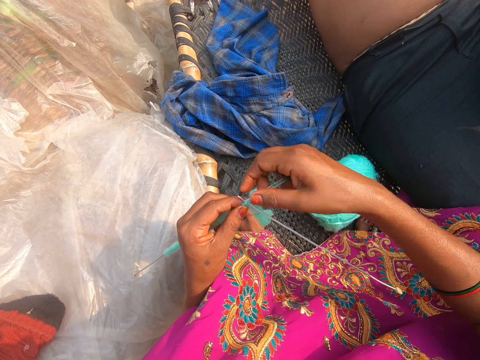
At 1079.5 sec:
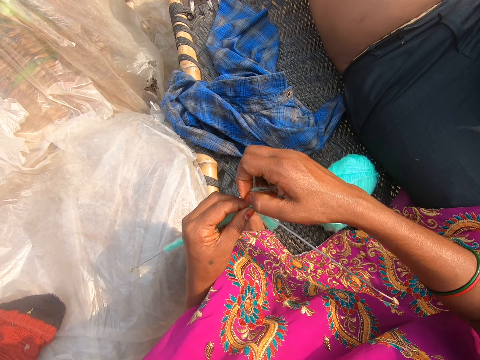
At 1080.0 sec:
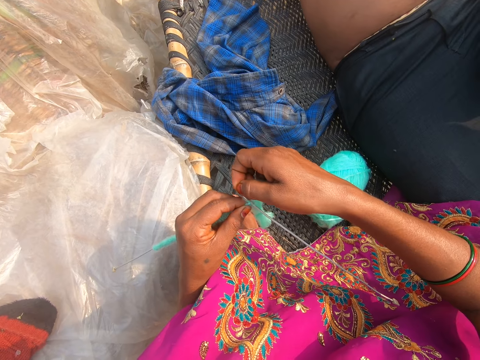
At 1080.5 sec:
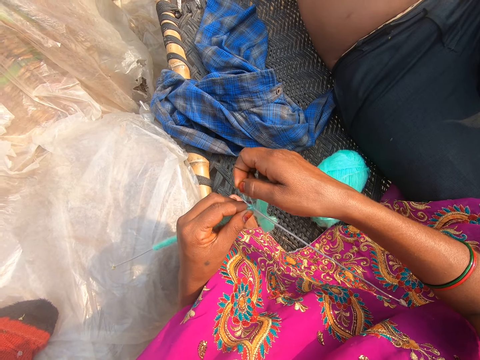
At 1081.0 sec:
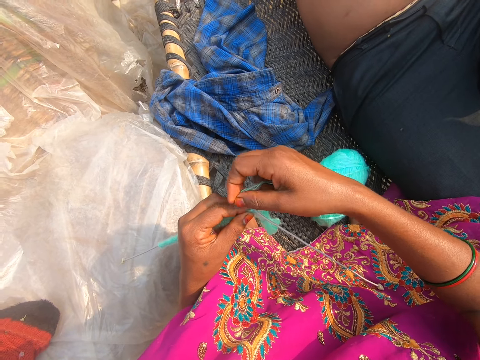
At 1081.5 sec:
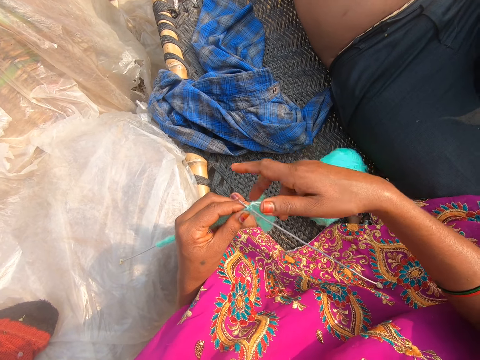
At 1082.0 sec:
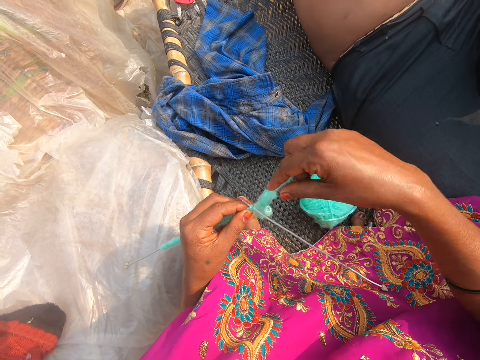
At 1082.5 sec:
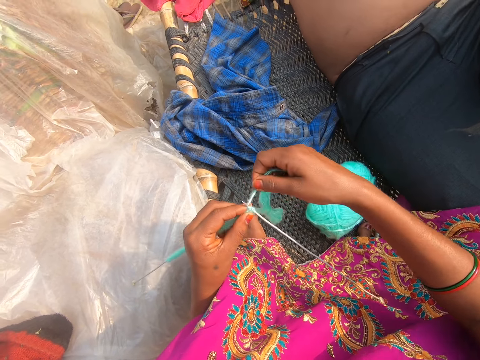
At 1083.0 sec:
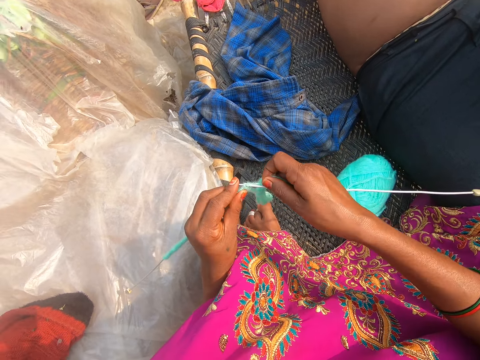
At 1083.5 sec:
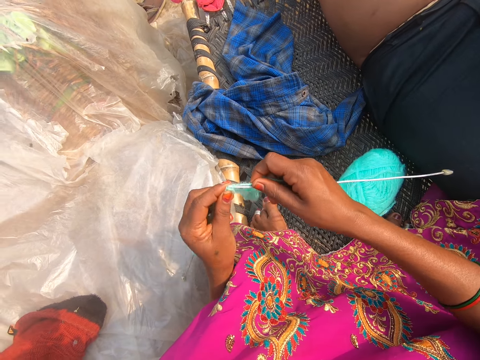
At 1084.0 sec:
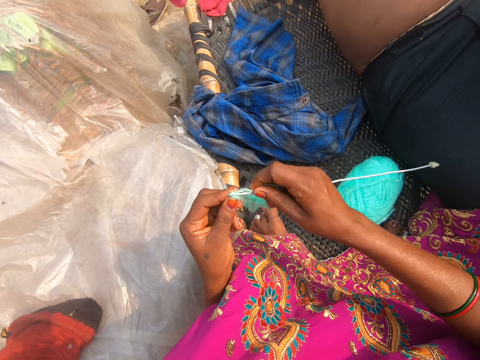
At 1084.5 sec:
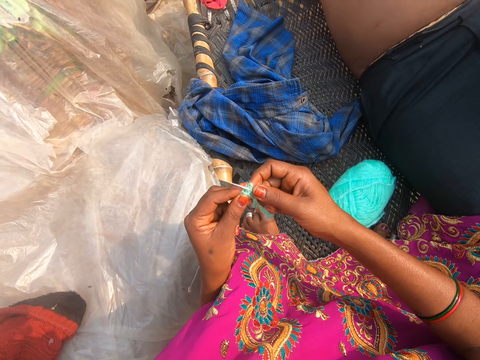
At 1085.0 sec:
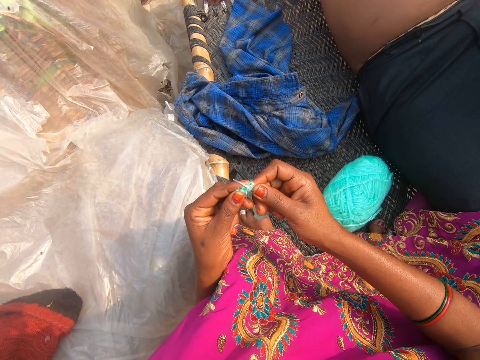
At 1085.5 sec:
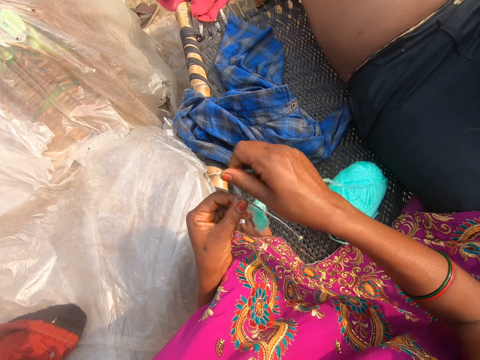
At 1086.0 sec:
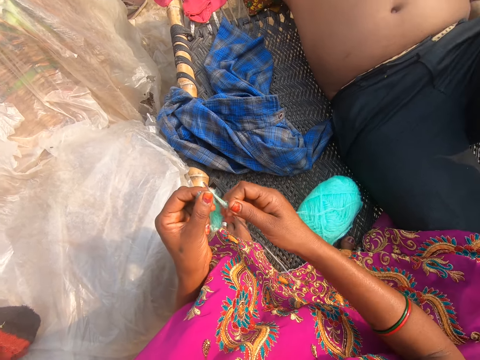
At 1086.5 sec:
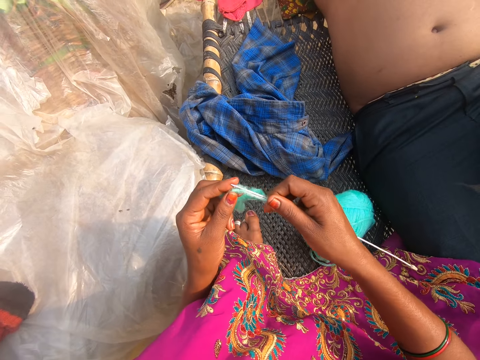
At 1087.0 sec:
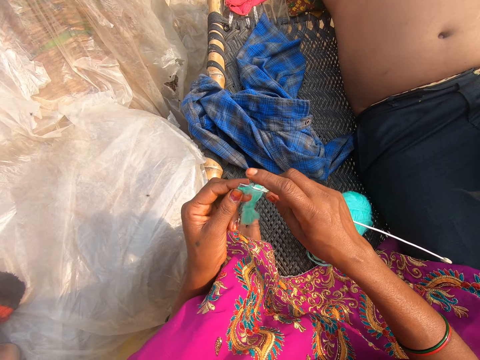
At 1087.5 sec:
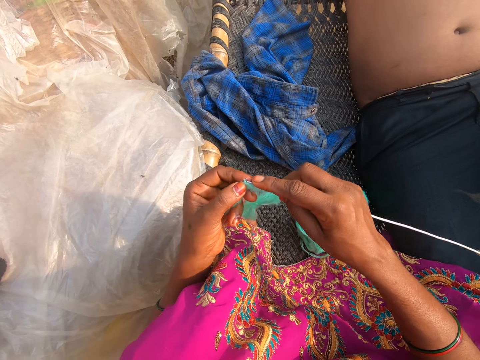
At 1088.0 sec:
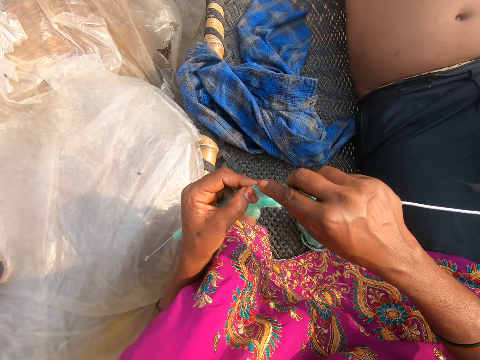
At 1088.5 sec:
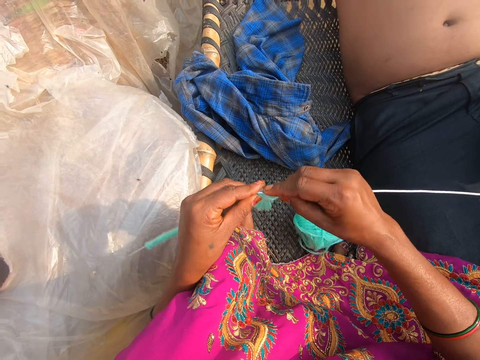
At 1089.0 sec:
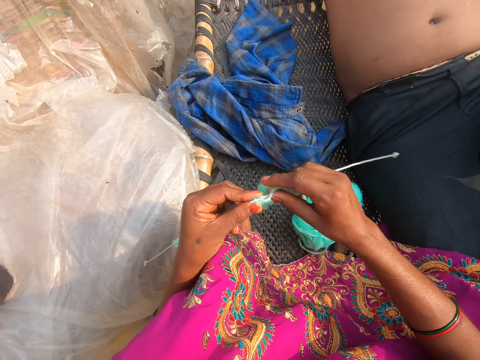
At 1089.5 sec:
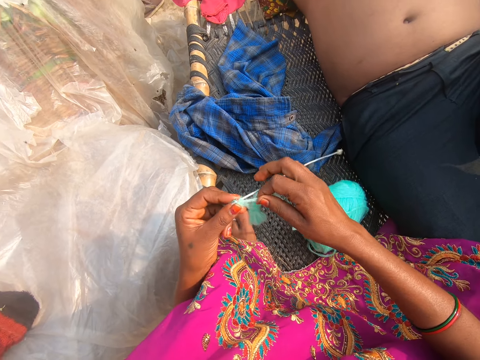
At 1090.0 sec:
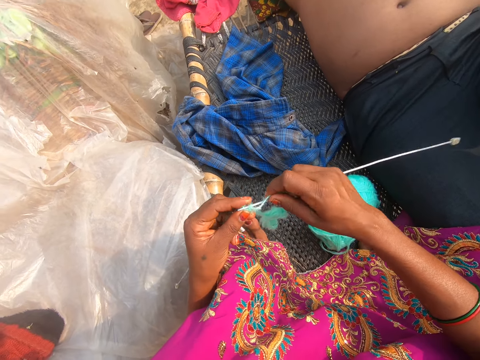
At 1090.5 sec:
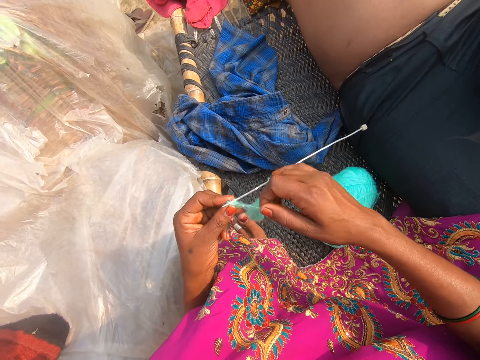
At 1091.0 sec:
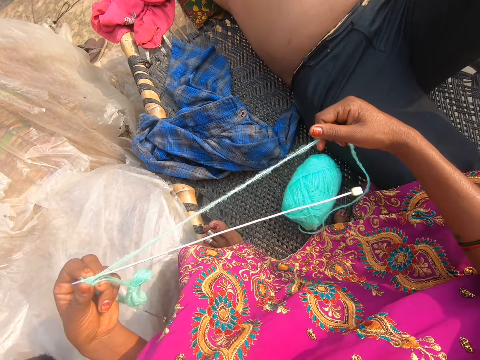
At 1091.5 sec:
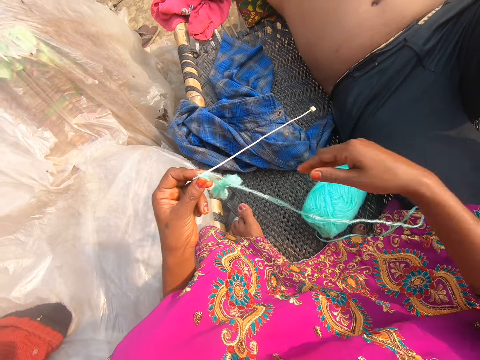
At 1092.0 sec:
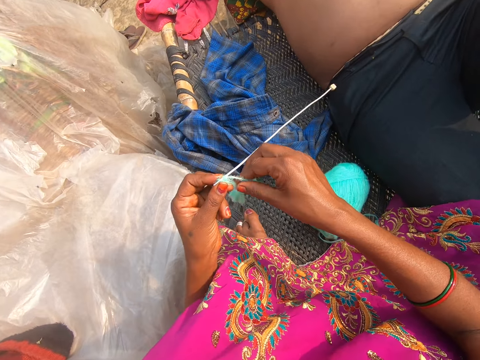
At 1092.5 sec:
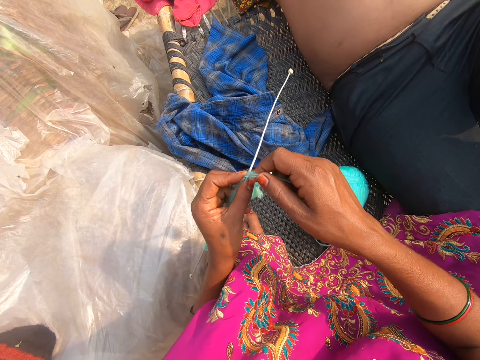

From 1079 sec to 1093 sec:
The camera wearer knits. They converse. They knit. They pull the thread.

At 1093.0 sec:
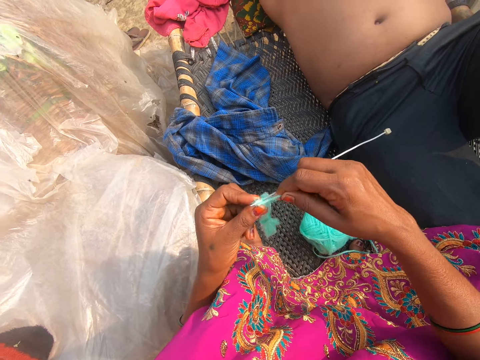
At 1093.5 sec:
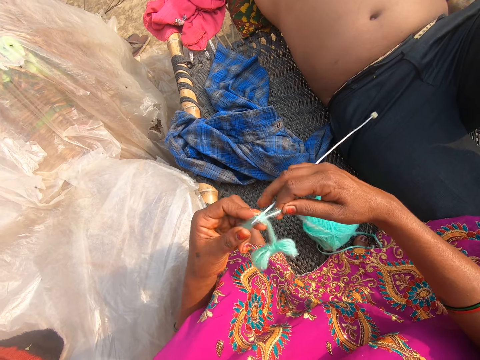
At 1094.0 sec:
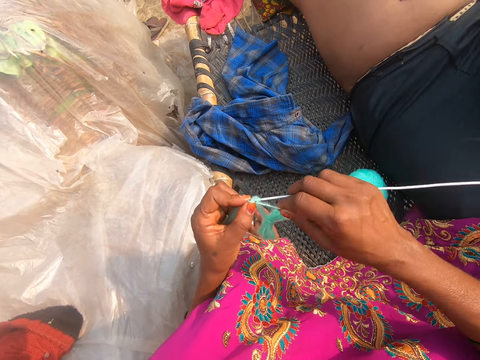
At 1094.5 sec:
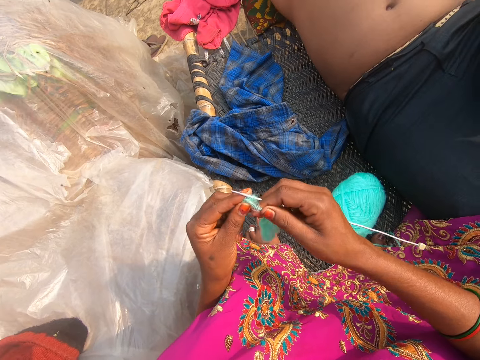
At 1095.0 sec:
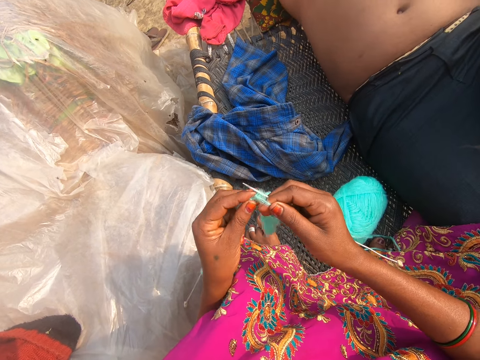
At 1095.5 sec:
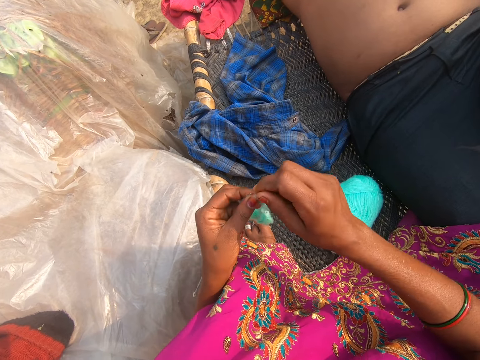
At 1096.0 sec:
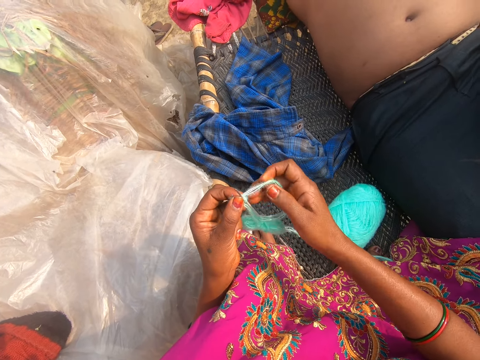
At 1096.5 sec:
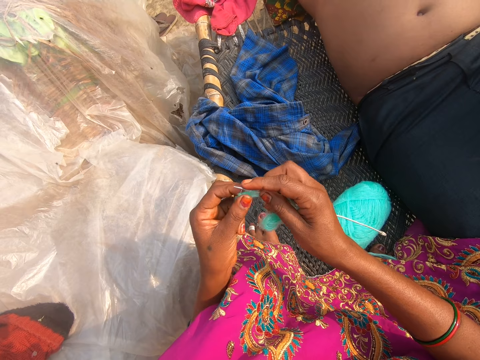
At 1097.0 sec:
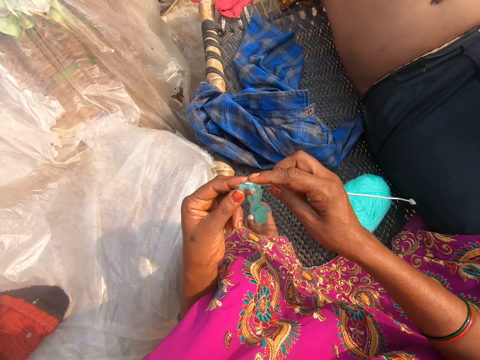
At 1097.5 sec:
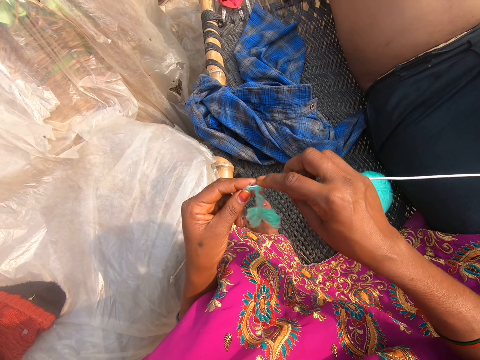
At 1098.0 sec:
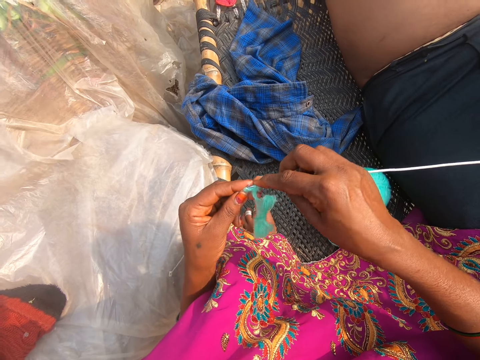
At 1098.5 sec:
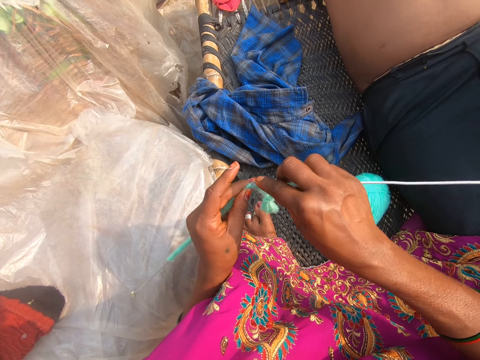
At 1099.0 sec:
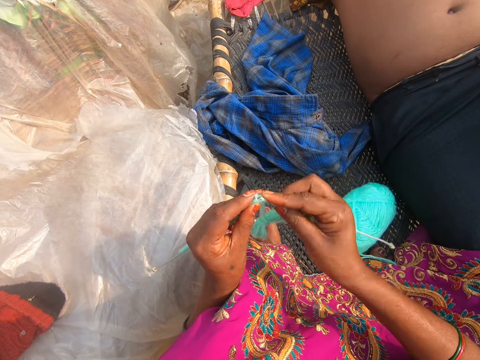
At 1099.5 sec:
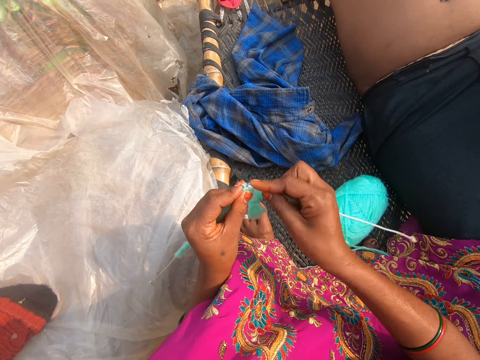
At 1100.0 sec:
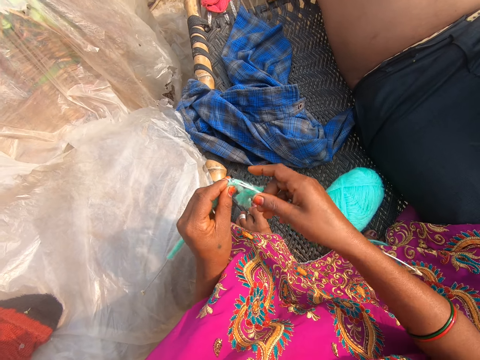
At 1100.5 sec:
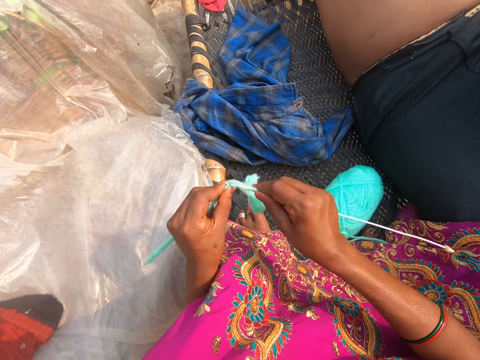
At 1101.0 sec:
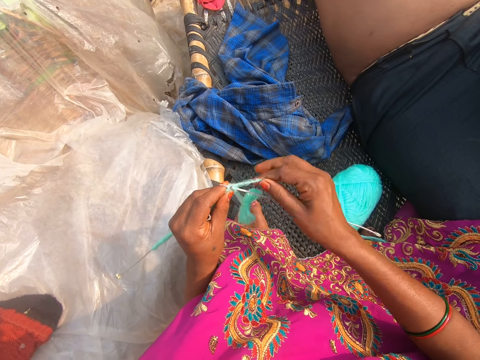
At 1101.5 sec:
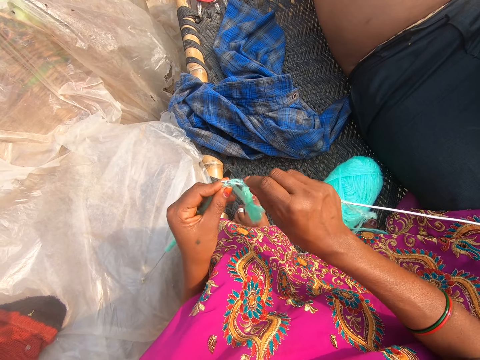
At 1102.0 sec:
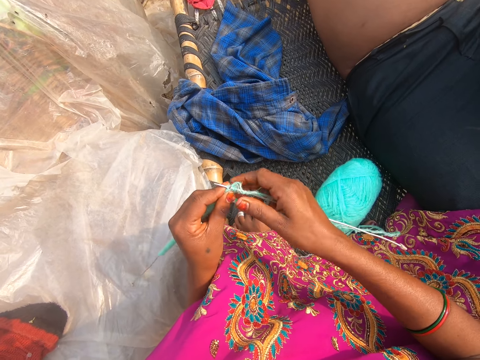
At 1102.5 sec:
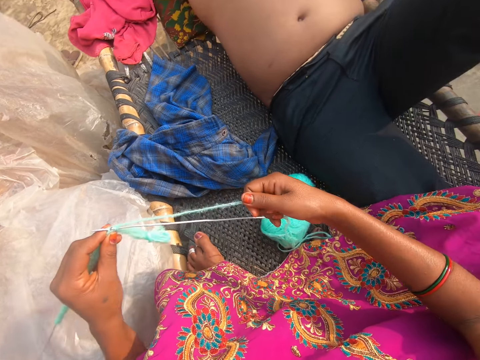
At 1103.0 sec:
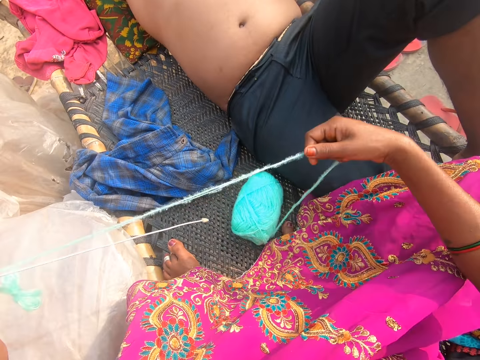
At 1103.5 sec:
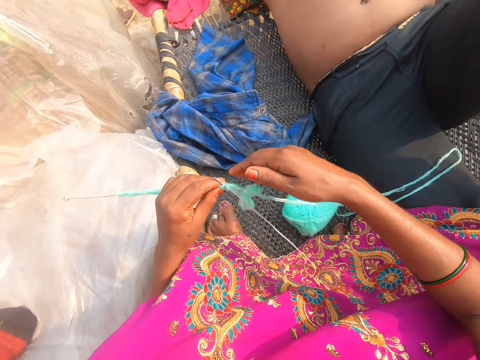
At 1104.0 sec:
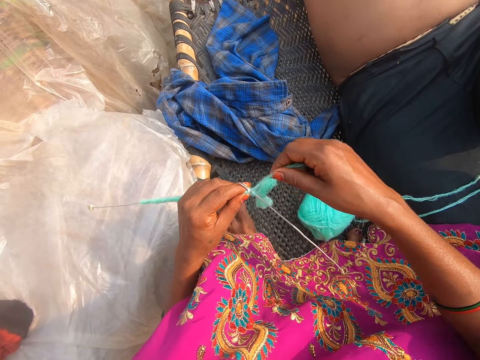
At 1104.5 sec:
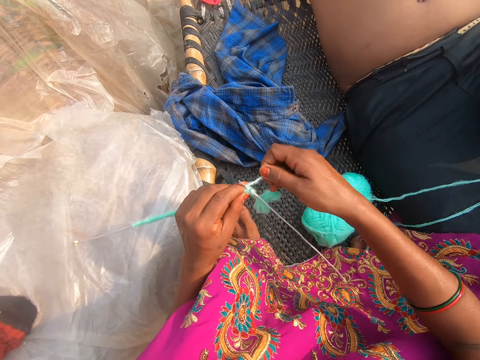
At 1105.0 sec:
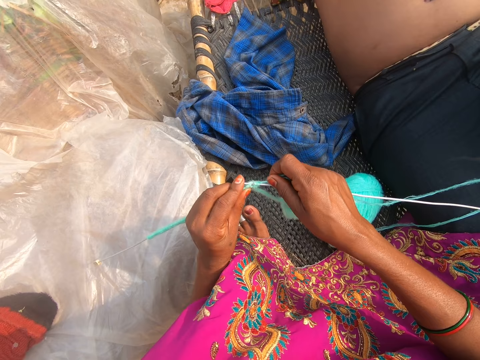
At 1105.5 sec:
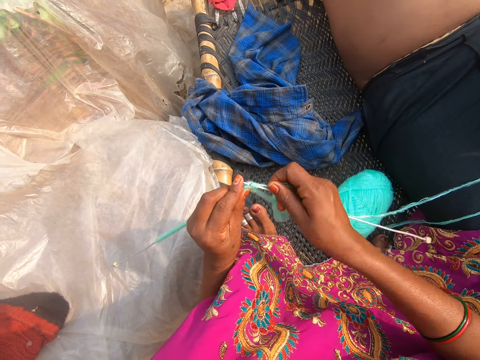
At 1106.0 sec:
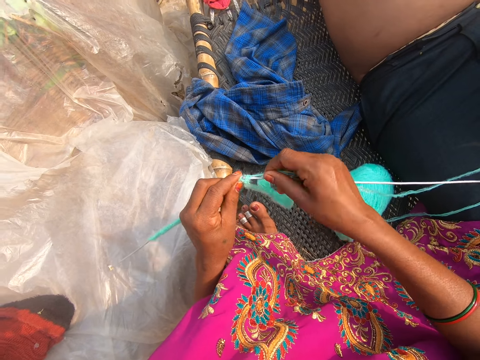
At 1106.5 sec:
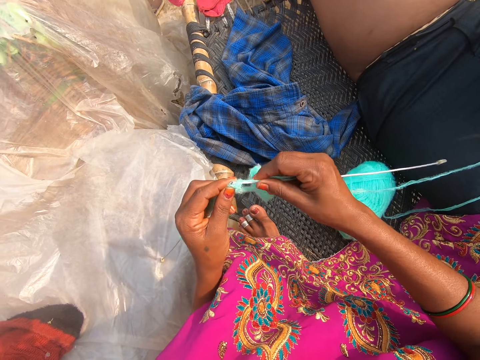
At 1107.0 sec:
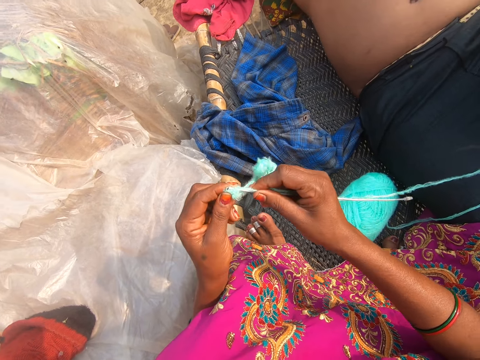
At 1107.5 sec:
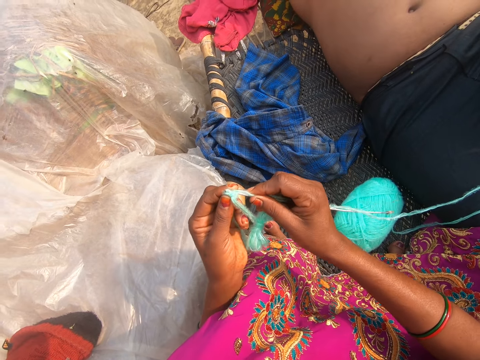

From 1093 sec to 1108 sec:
The camera wearer knits. They converse. They knit. They pull the thread. They knit.
